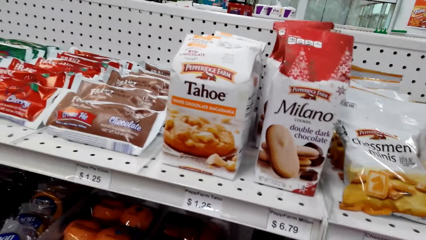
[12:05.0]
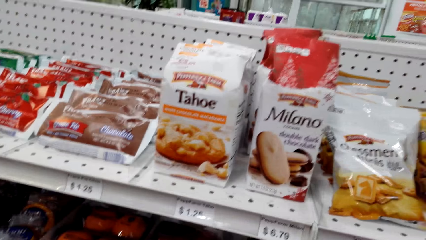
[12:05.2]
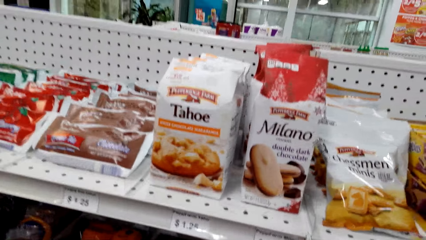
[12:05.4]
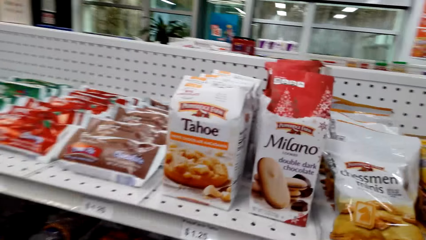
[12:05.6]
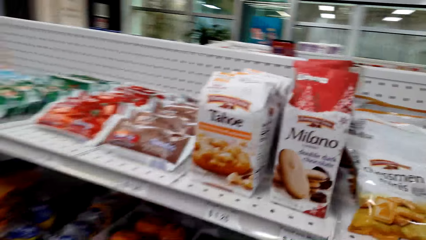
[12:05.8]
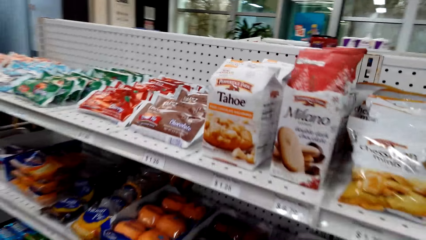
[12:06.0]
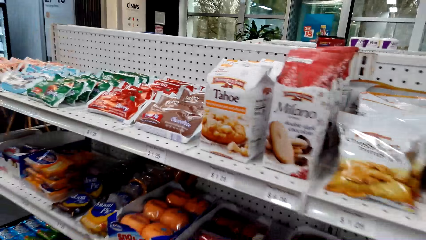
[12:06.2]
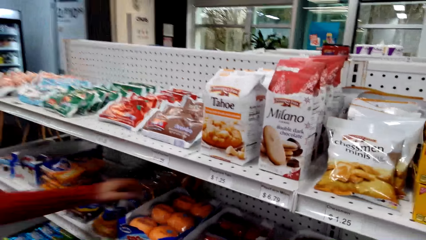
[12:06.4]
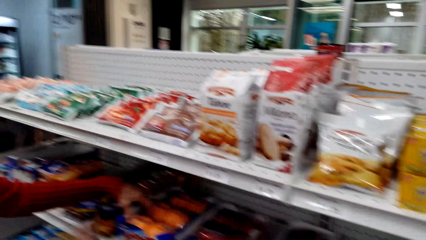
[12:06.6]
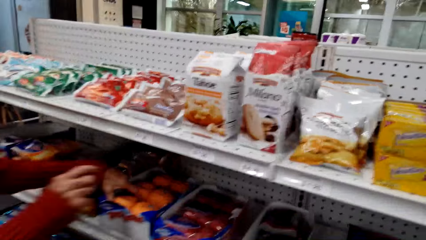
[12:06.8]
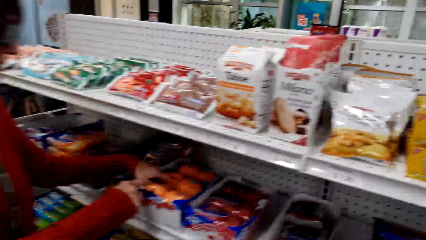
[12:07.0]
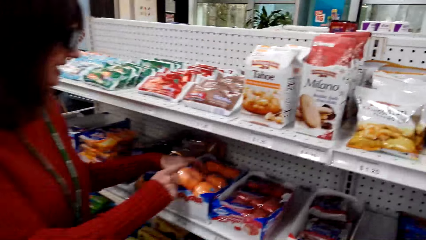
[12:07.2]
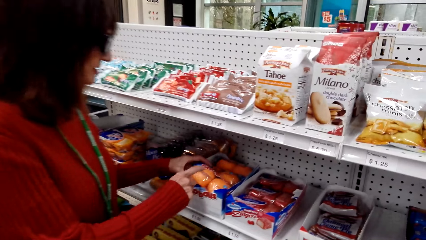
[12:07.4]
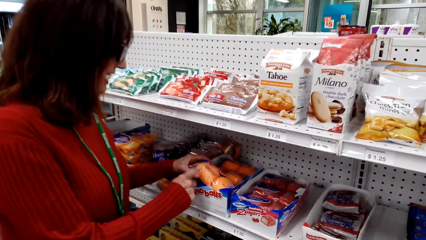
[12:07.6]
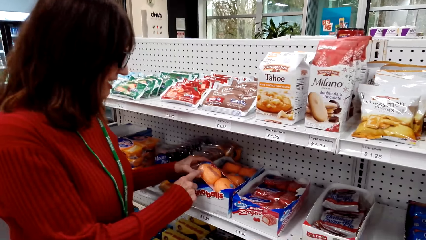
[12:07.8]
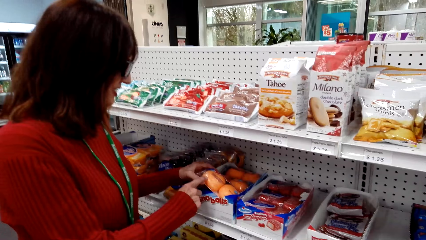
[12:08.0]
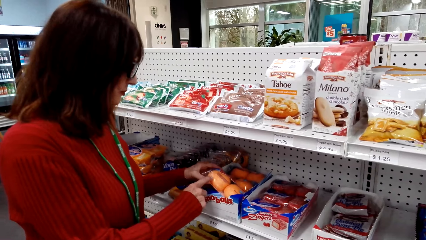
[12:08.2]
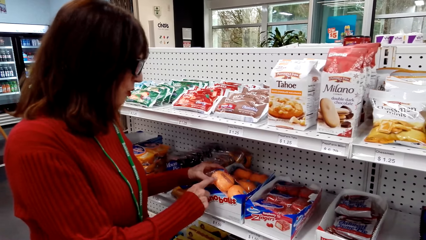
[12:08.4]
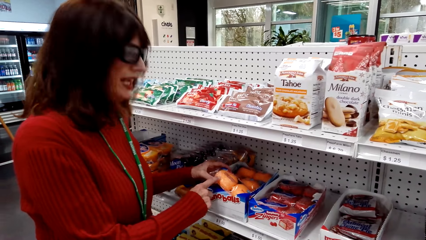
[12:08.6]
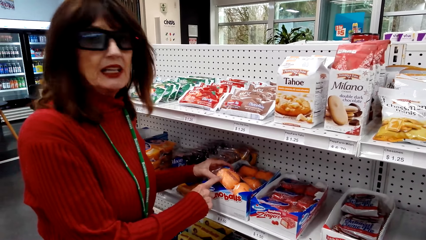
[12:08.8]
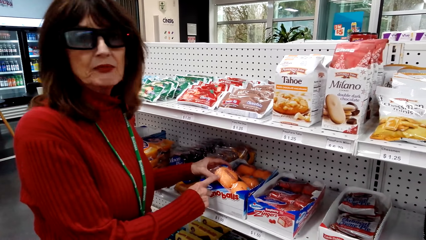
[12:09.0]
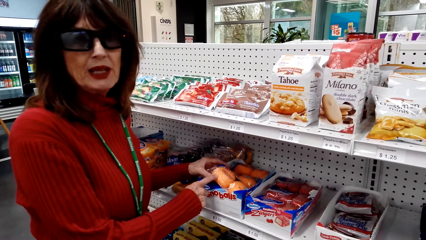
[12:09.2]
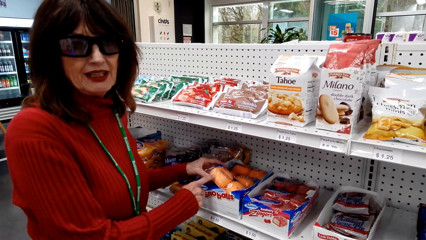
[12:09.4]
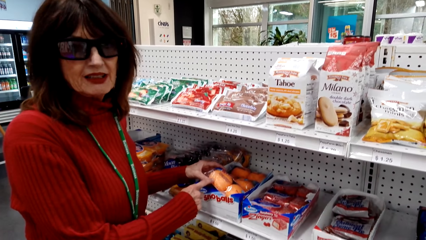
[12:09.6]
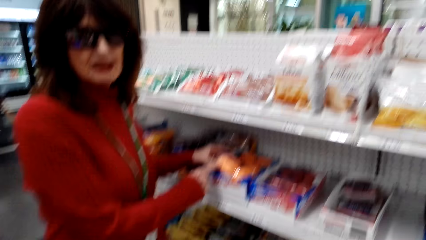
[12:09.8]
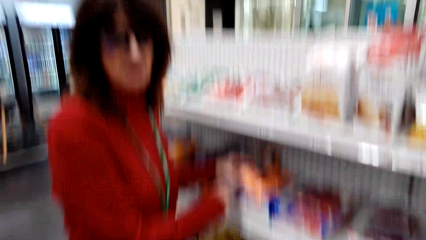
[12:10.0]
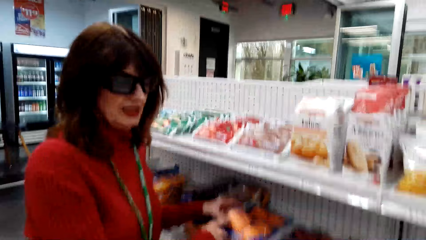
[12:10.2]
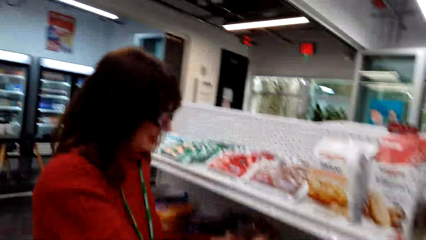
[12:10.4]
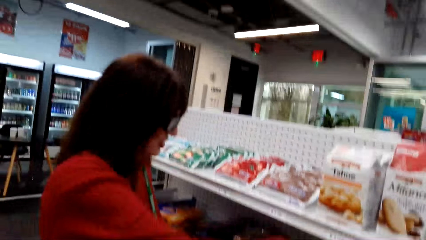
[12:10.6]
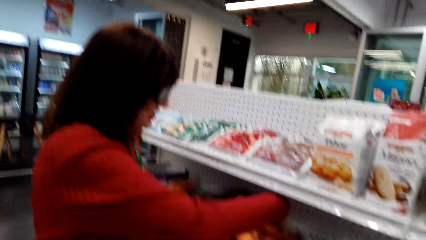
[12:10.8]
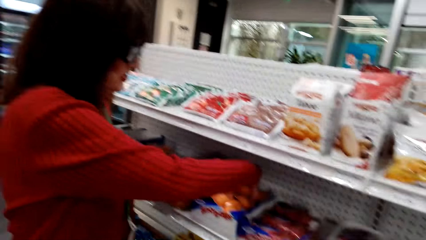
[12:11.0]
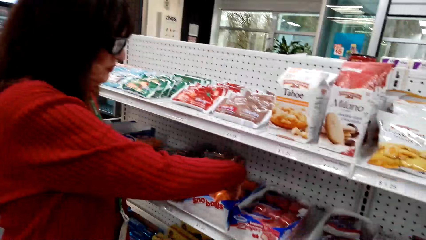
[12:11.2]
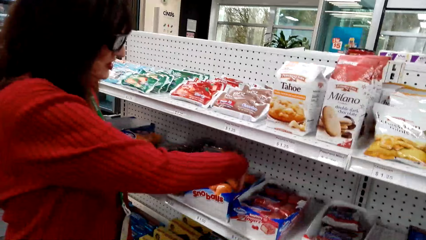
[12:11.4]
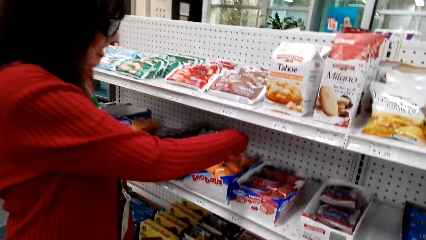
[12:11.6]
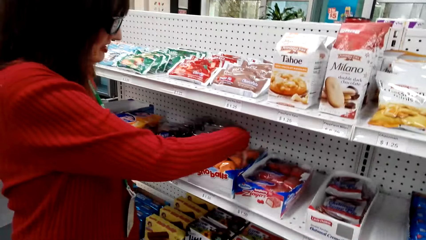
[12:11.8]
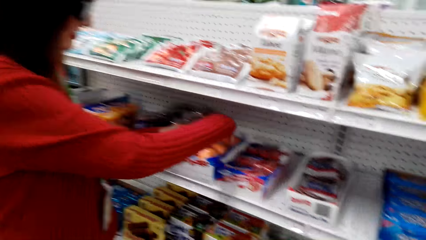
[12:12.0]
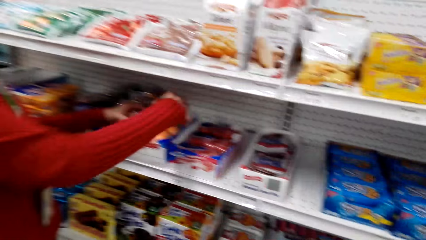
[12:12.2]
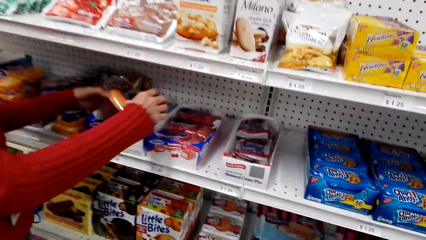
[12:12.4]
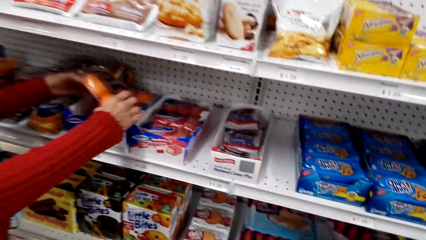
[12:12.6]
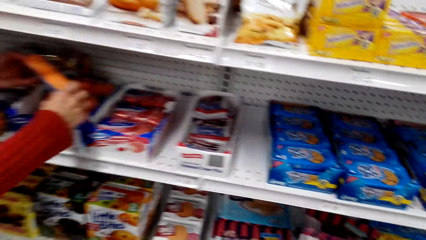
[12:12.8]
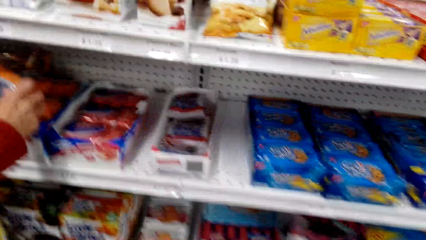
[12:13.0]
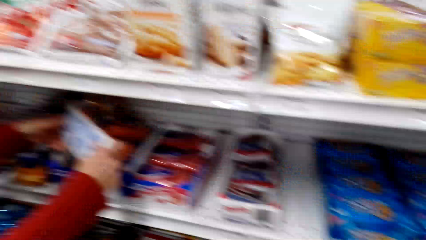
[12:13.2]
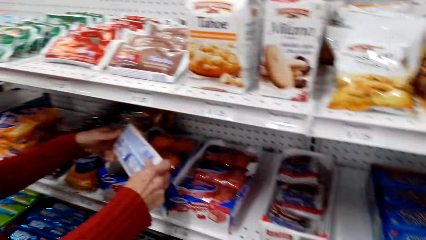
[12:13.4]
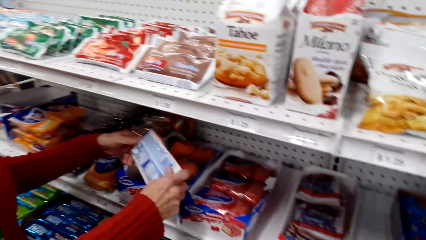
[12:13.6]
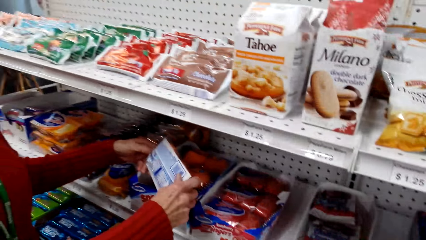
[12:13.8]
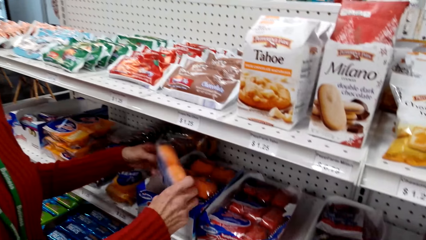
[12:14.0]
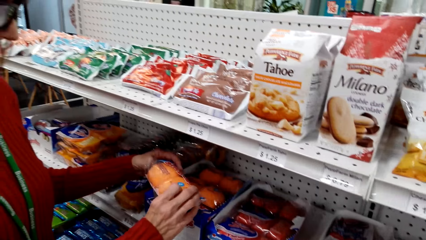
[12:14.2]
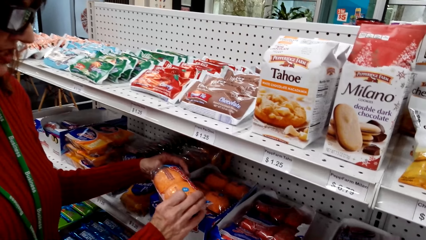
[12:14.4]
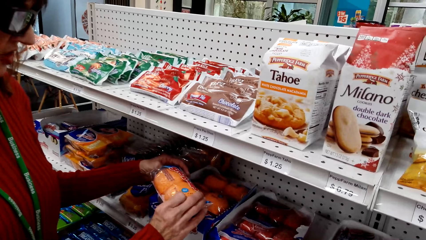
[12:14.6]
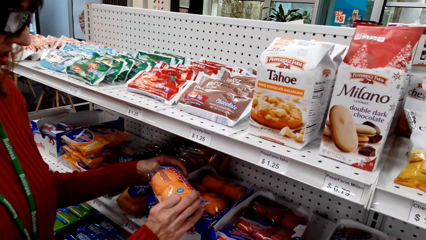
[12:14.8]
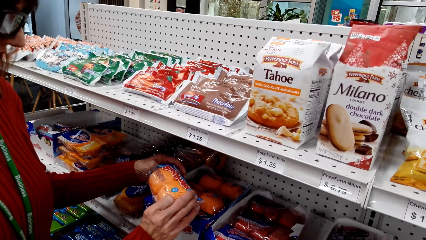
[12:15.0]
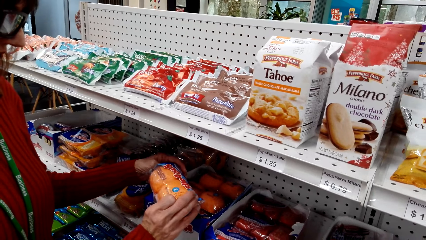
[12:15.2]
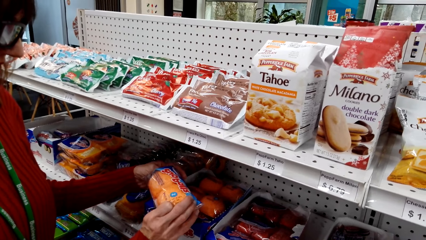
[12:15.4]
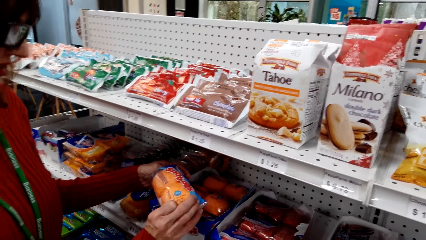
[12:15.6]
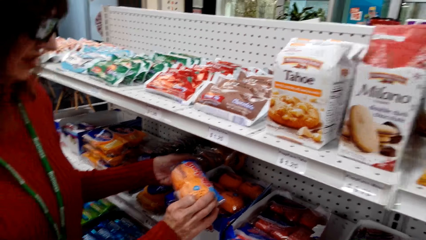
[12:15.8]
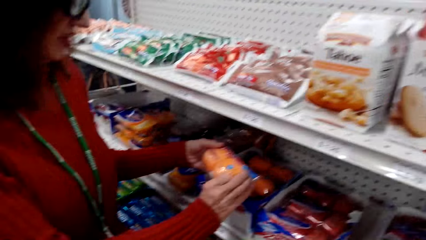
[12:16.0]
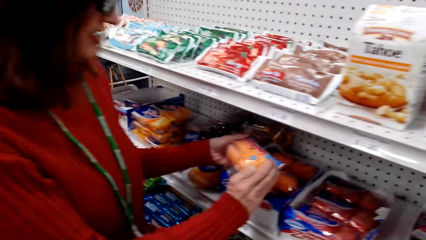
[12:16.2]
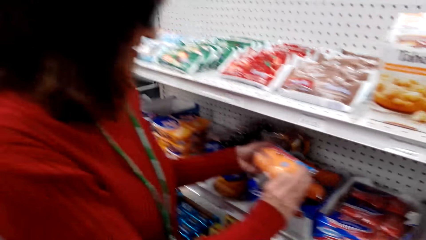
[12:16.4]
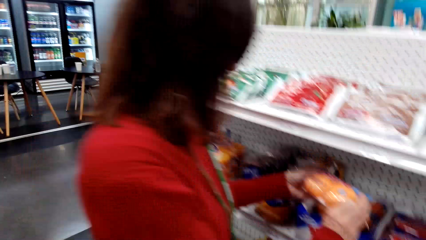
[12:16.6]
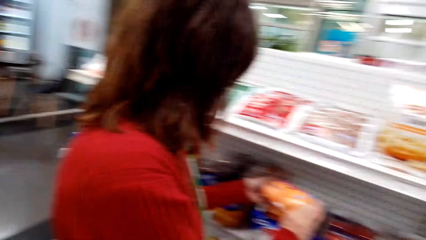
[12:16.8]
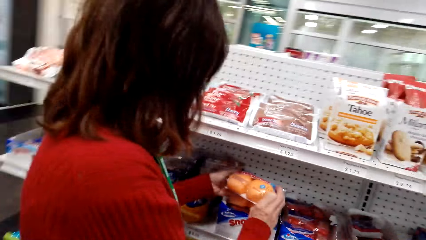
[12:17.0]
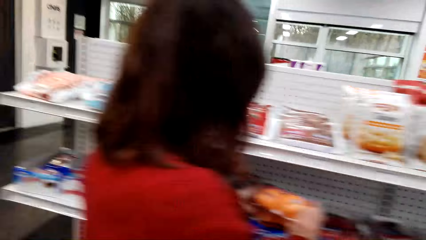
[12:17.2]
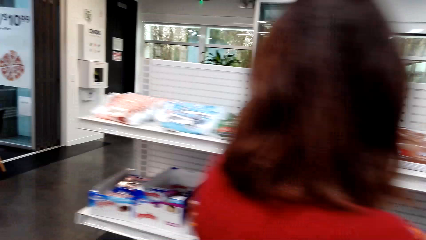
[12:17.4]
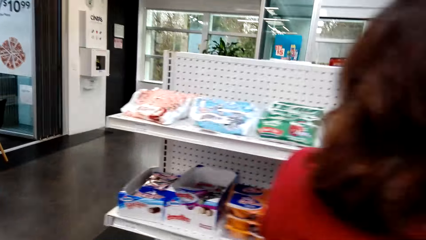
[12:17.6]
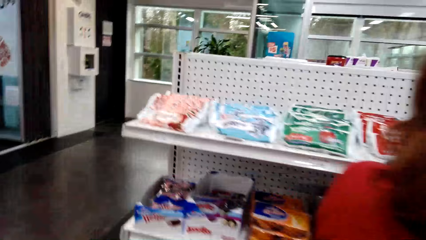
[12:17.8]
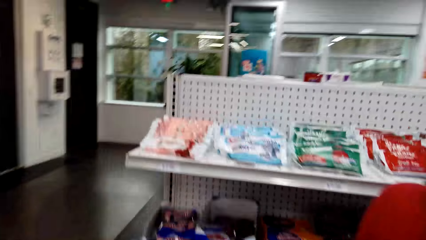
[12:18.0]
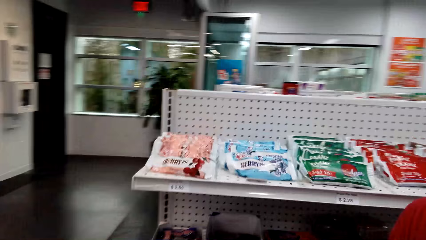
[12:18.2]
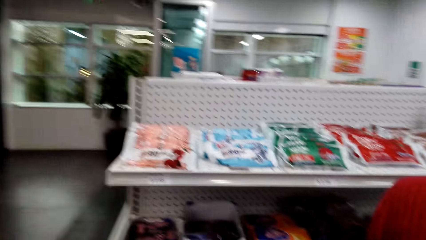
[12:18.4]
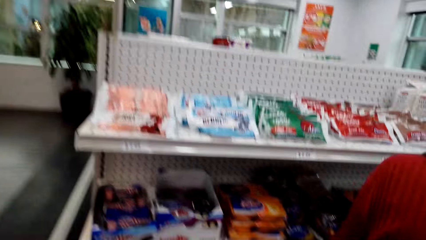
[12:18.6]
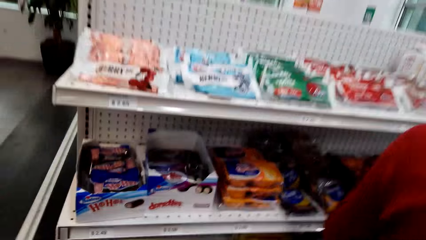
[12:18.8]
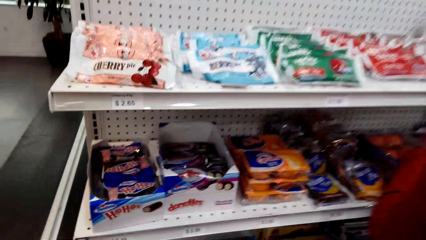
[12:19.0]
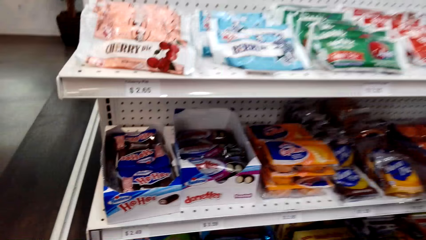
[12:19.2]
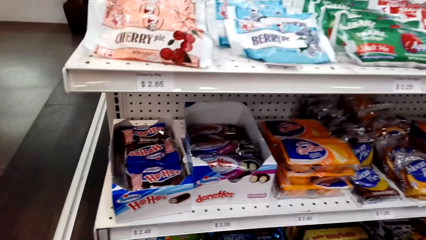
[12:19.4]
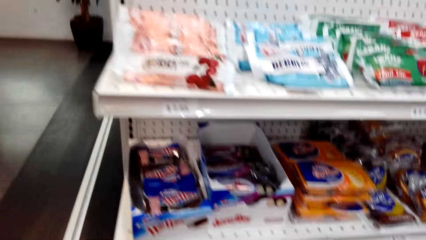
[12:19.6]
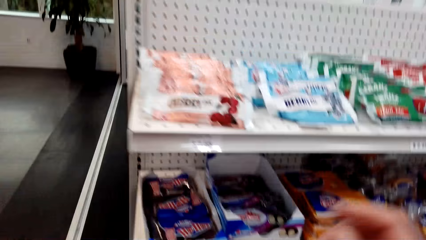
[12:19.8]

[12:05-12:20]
A woman picks a Sno Ball.
